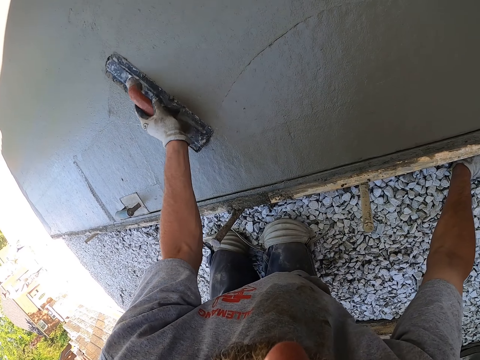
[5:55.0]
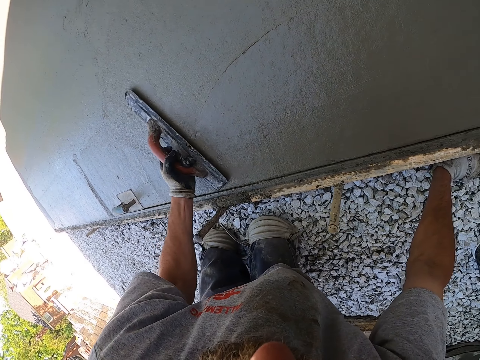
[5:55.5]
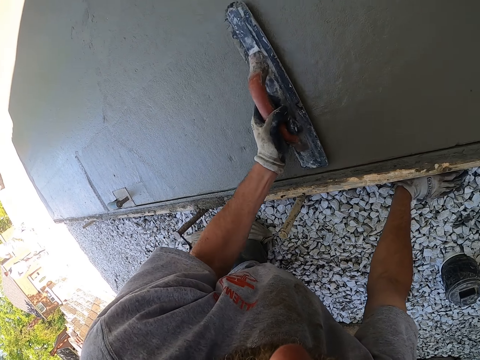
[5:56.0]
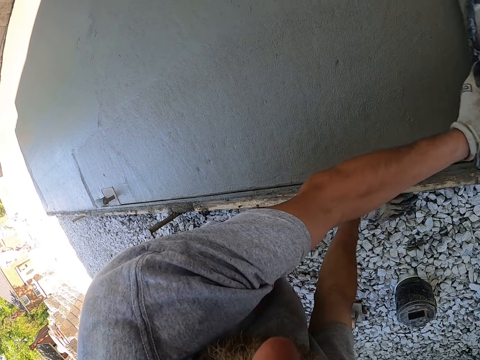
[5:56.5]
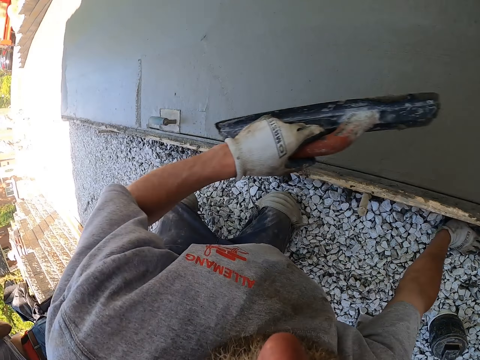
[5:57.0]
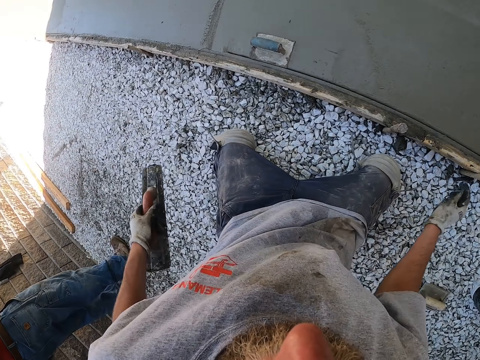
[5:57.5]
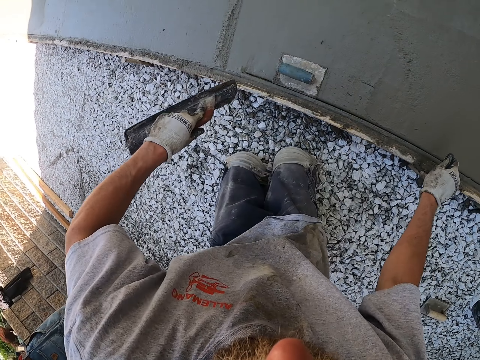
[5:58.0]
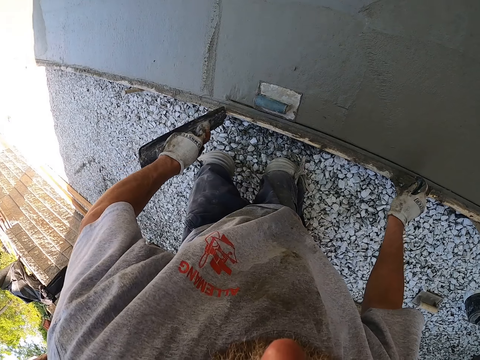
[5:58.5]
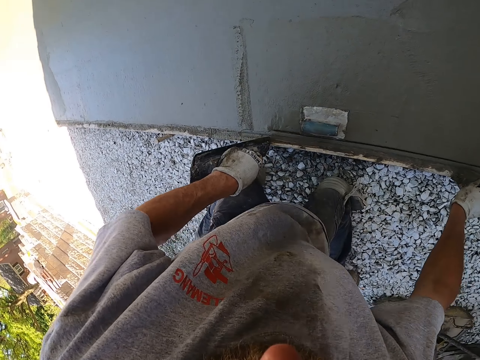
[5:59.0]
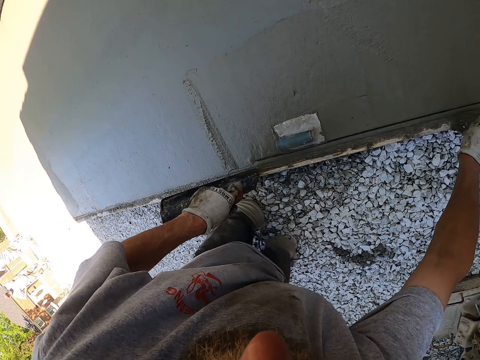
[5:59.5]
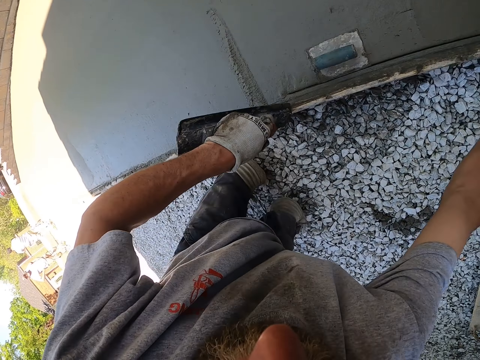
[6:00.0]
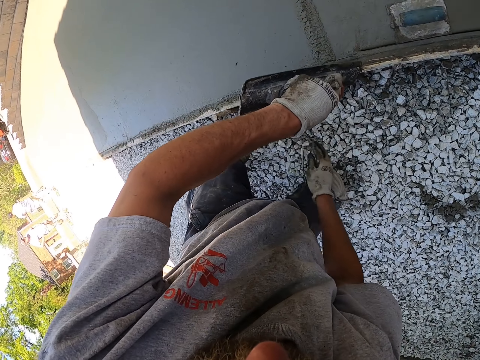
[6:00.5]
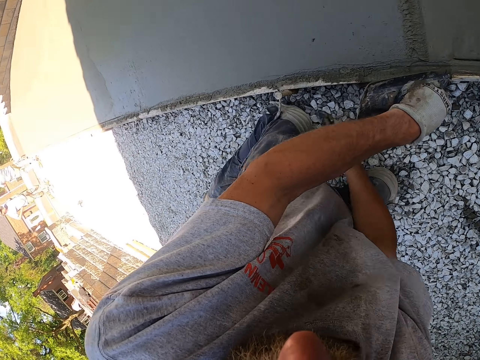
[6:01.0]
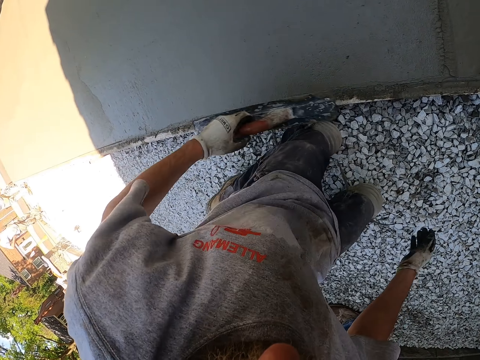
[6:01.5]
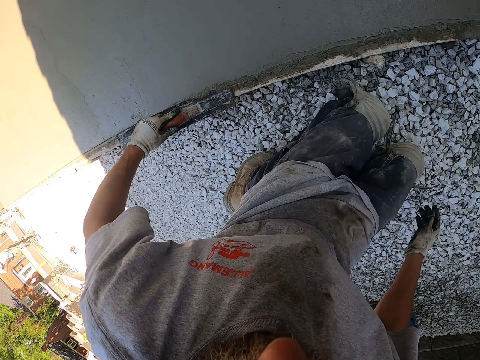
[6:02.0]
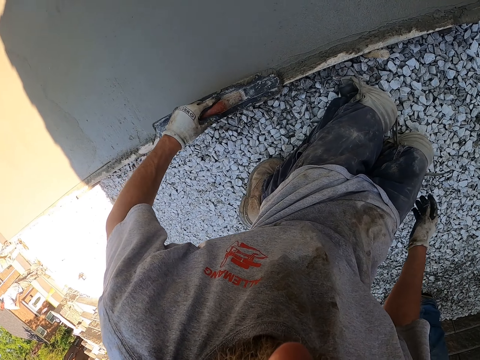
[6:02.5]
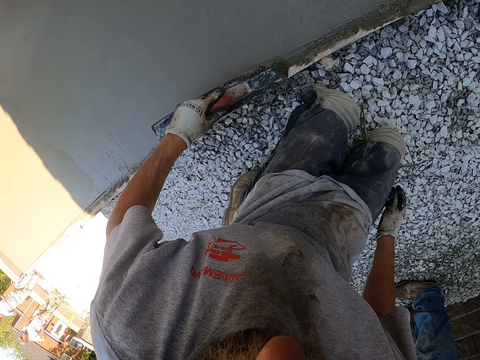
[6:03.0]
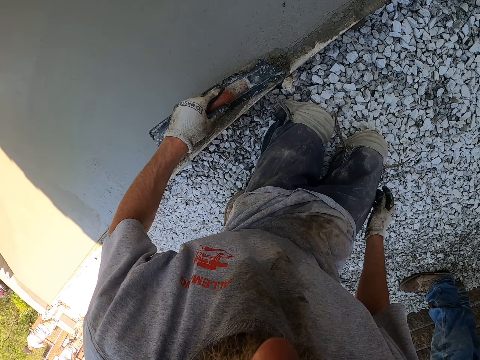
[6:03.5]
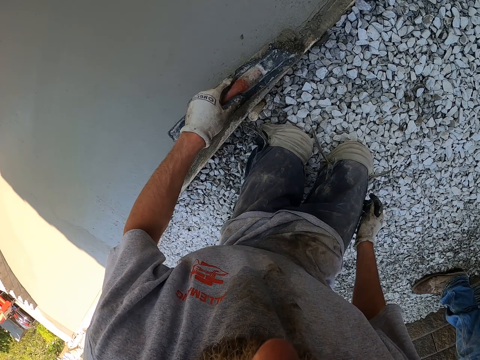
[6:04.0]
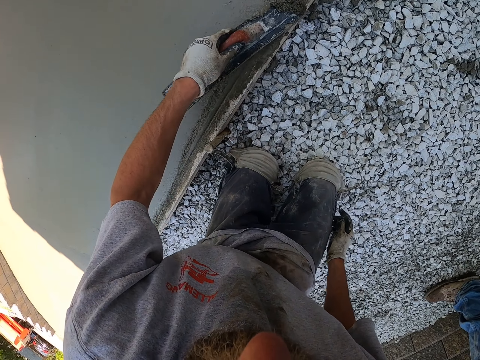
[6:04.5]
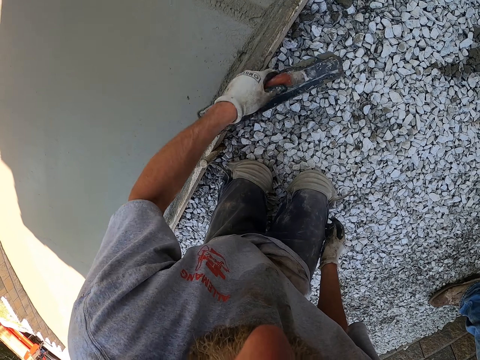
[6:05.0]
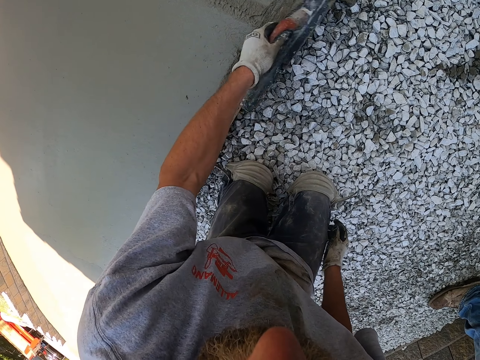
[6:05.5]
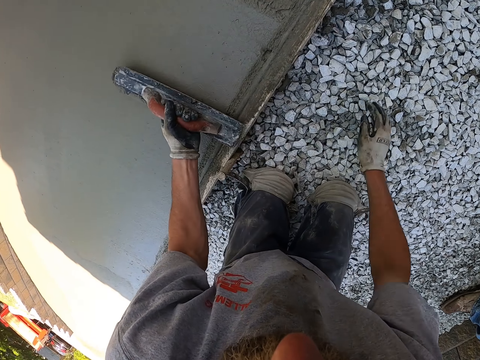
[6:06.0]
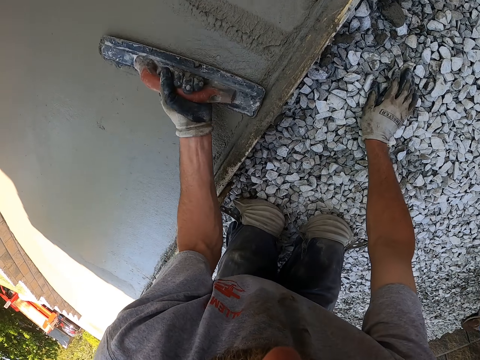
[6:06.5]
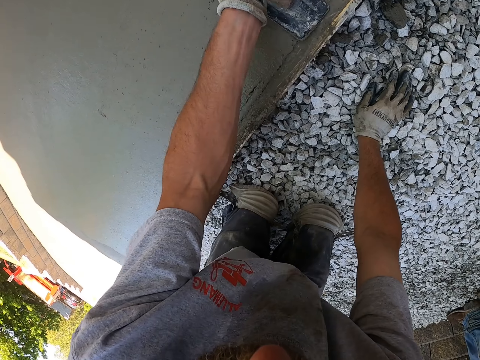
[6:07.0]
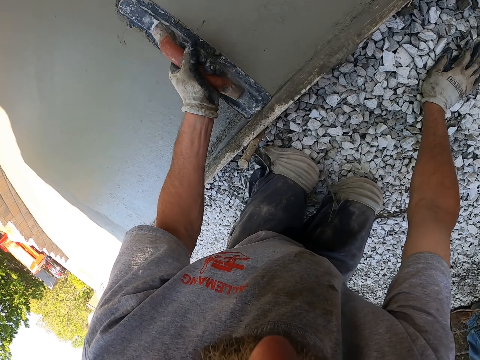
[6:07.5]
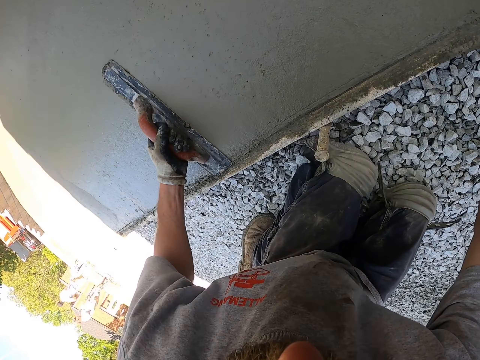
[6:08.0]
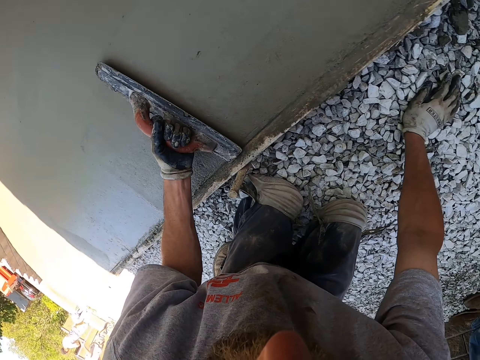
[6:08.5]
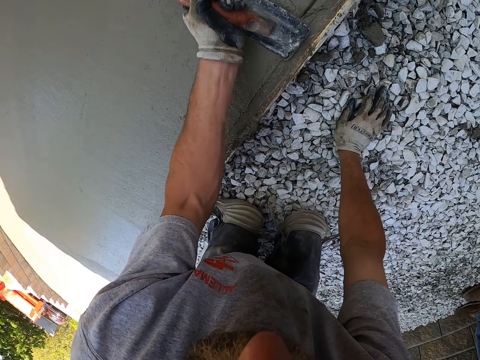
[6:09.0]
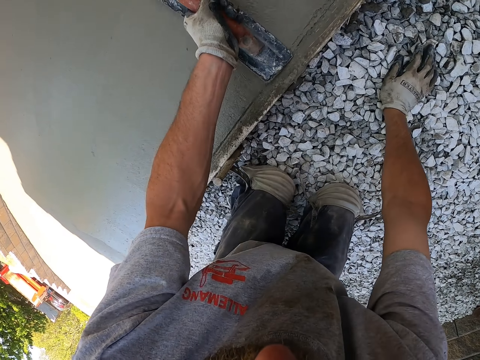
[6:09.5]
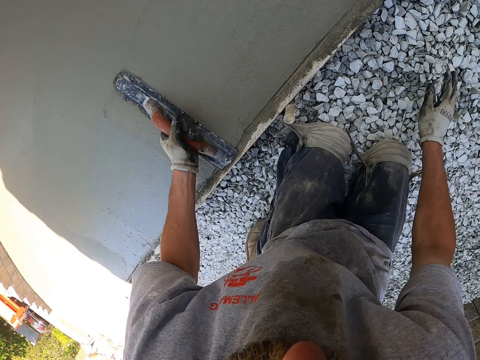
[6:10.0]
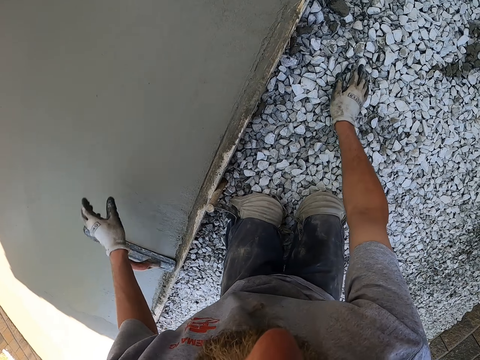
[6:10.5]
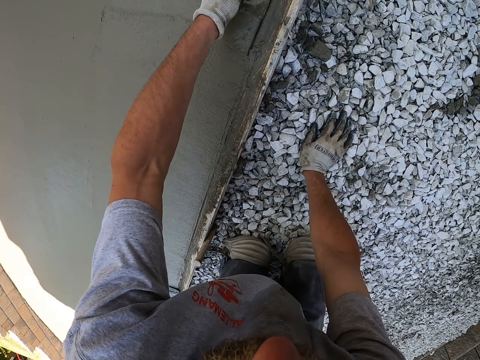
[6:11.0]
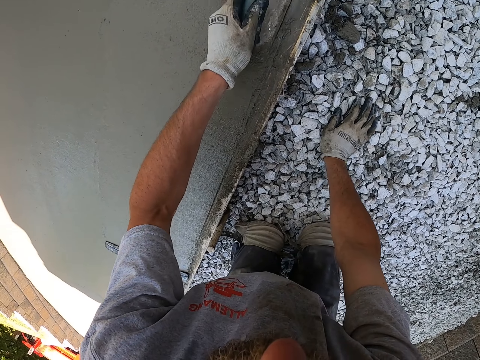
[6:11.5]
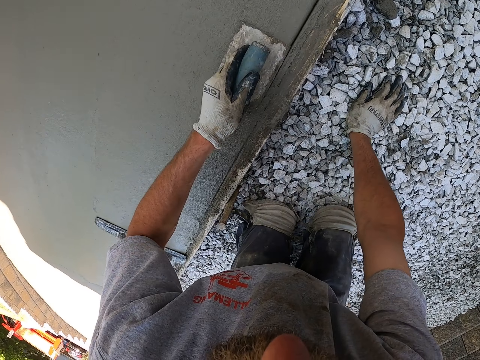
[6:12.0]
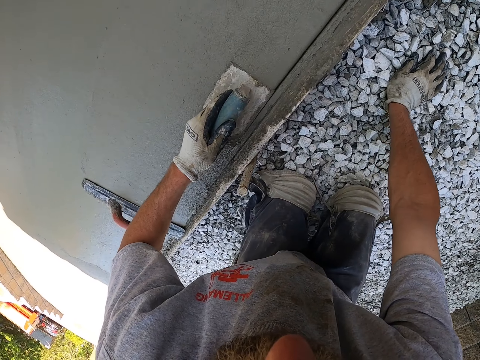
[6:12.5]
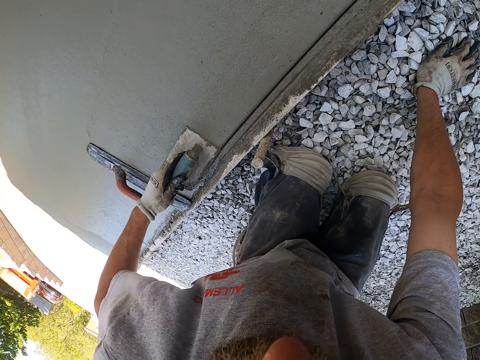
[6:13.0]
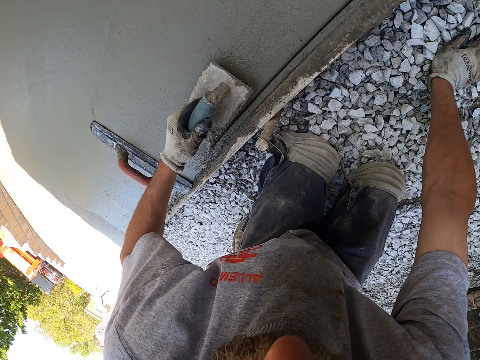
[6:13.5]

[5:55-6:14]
The camera wearer crawls along the floor. They move. They plaster the floor with the plastering trowel. They lean down. They drop the trowel on the floor. They pick up another trowel on the floor. They plaster the floor with the trowel.

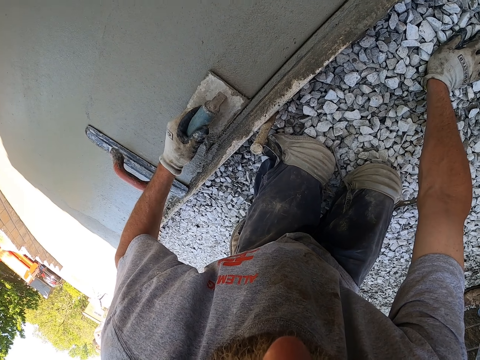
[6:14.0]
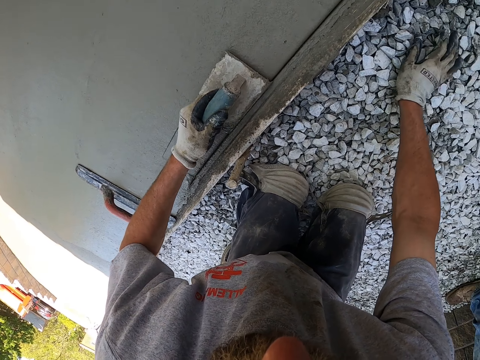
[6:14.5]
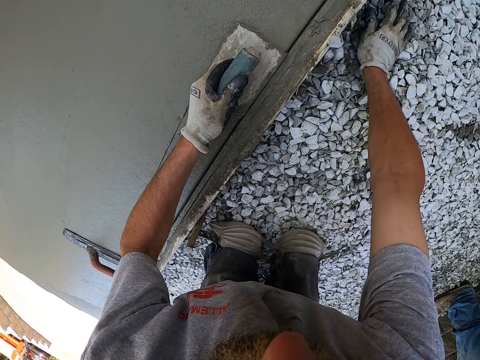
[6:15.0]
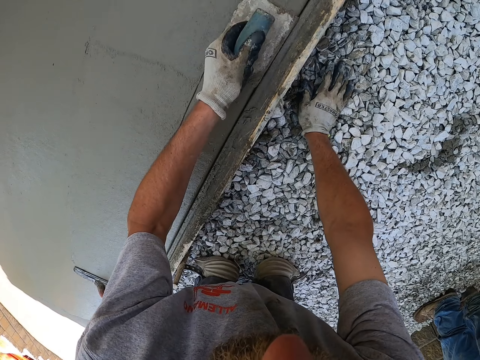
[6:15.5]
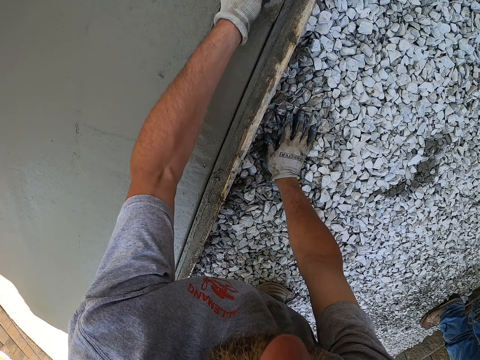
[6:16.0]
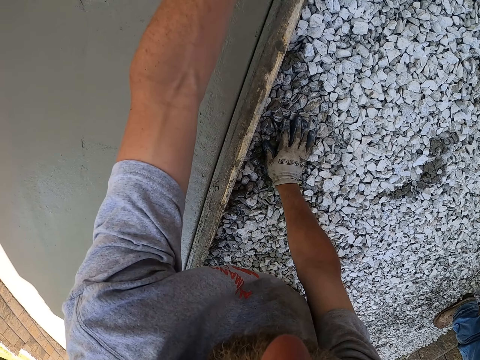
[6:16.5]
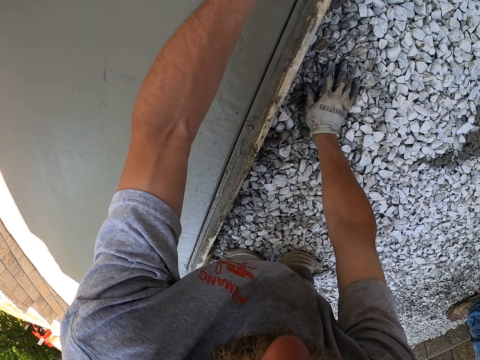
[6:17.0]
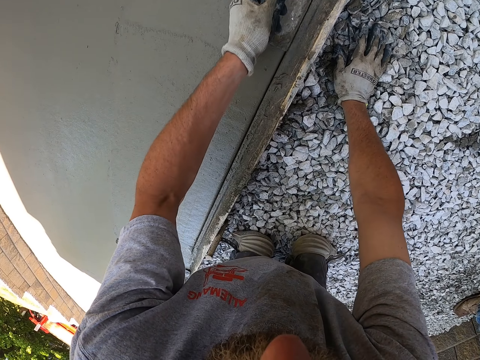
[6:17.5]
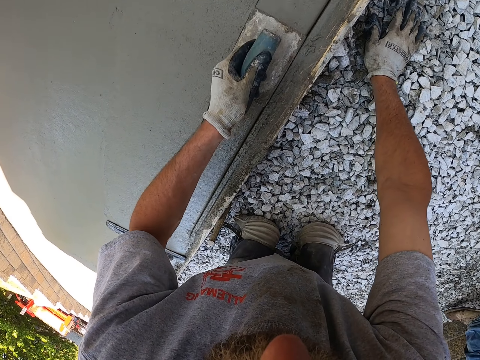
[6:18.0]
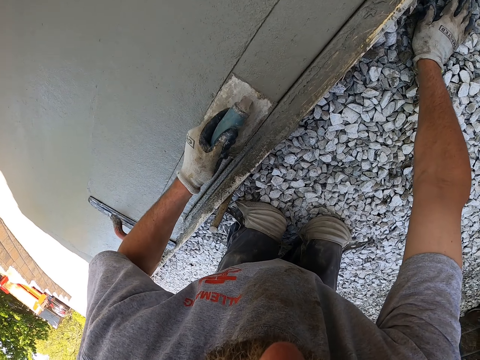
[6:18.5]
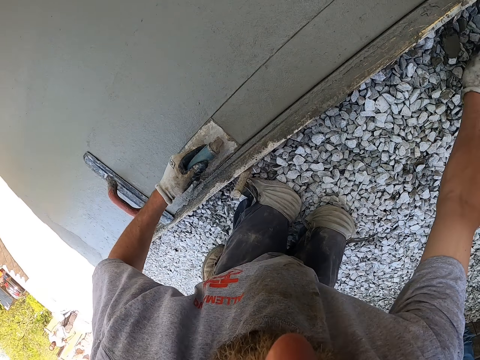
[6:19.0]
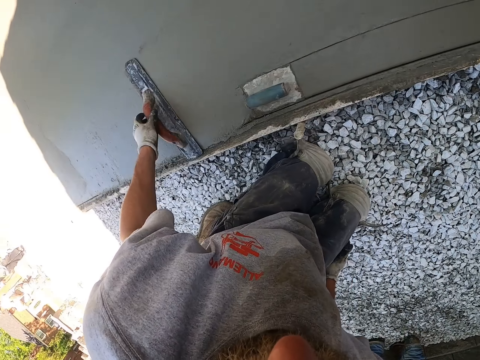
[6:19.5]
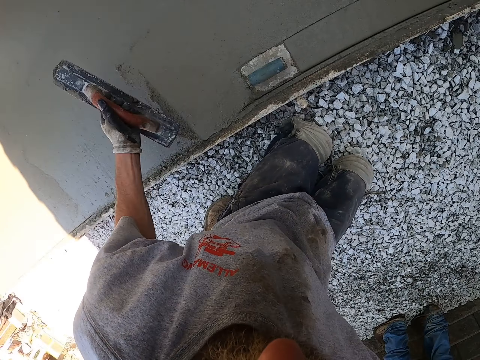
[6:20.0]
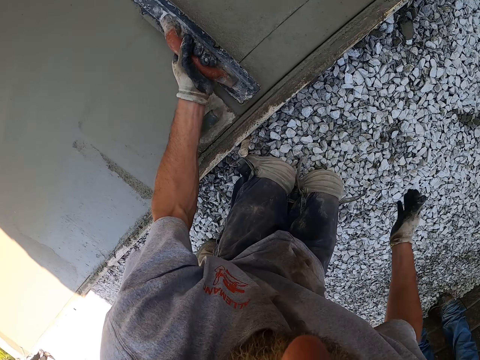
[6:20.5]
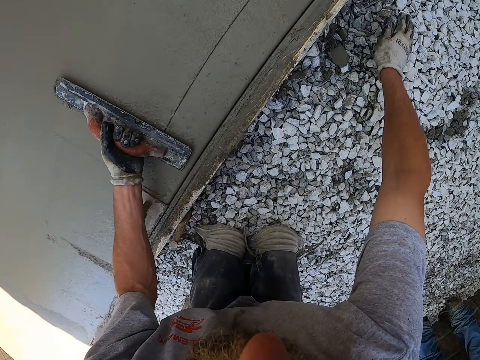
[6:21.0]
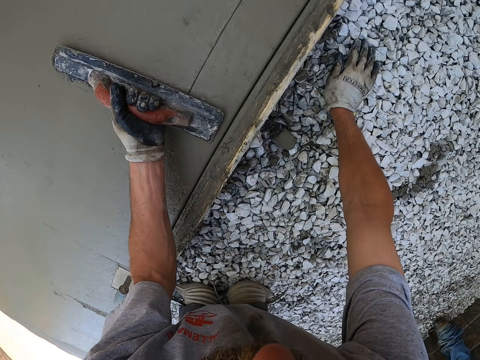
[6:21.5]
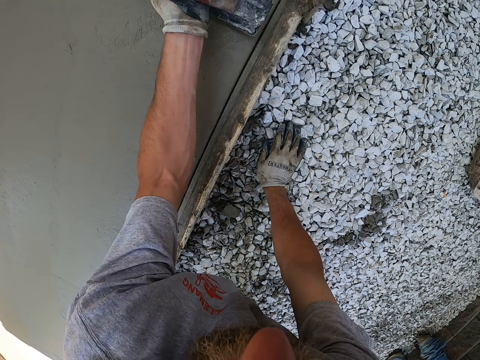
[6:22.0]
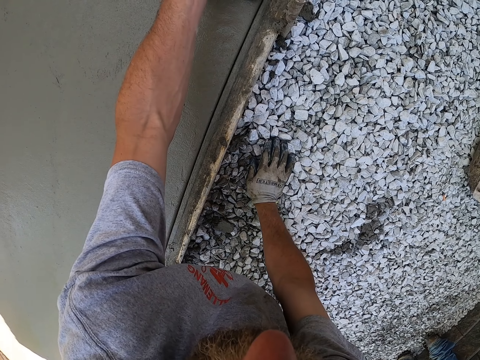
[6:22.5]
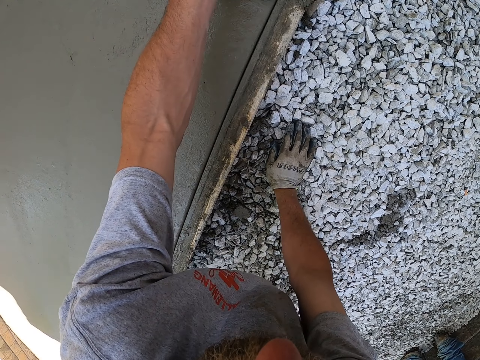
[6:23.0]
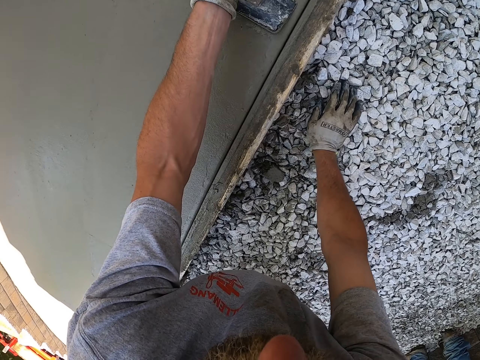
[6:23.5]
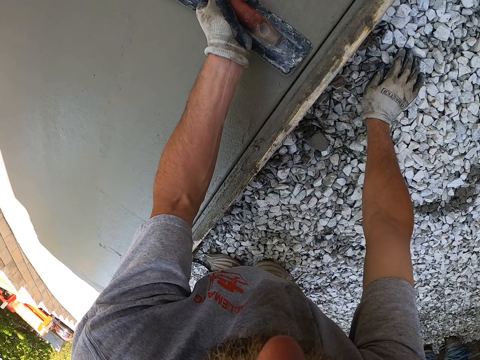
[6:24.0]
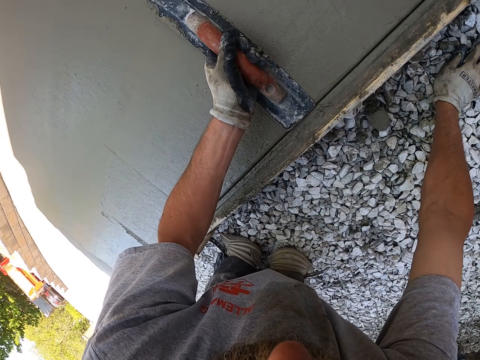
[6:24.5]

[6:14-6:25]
The camera wearer drops the trowel on the floor. They pick up another trowel on the floor. They plaster the floor with the trowel.
